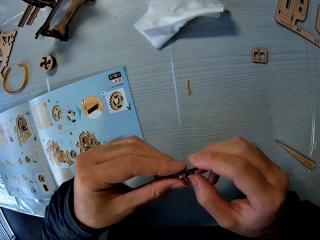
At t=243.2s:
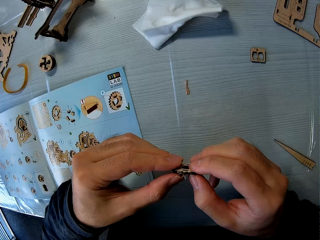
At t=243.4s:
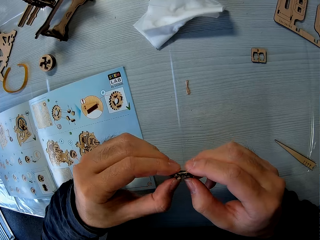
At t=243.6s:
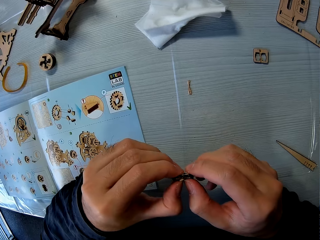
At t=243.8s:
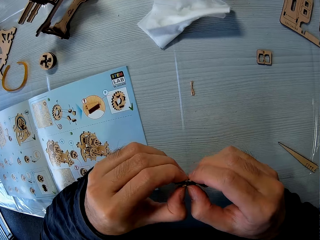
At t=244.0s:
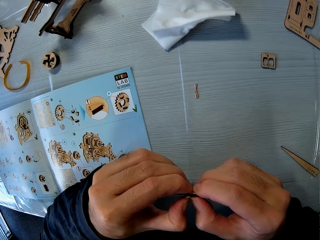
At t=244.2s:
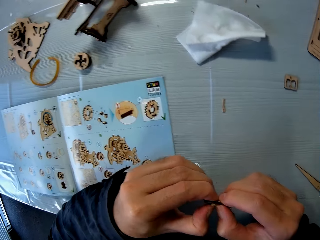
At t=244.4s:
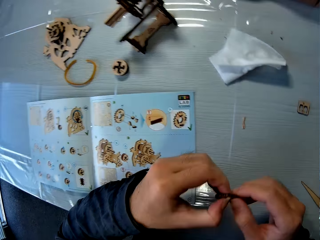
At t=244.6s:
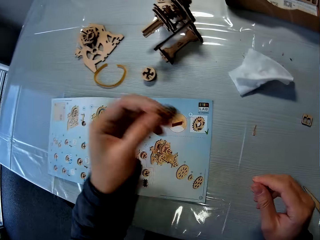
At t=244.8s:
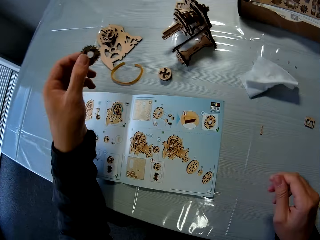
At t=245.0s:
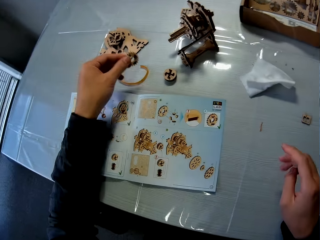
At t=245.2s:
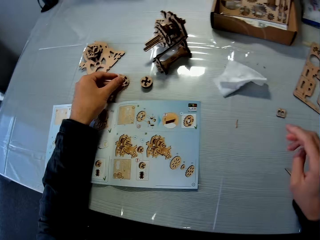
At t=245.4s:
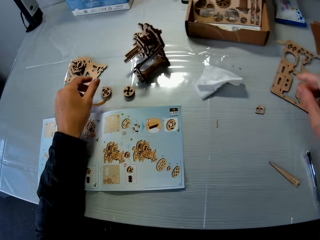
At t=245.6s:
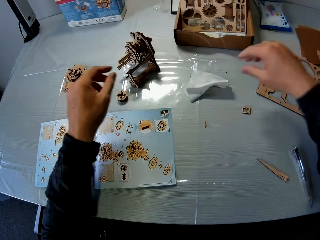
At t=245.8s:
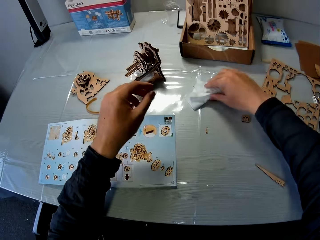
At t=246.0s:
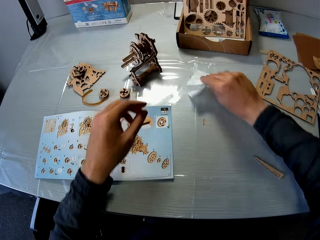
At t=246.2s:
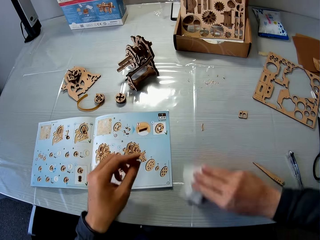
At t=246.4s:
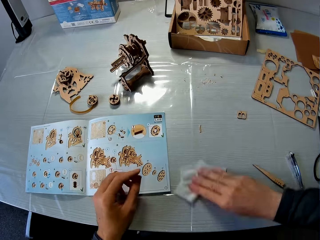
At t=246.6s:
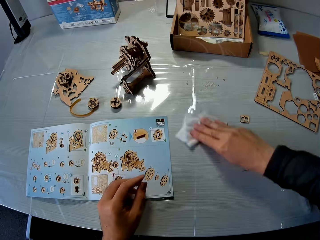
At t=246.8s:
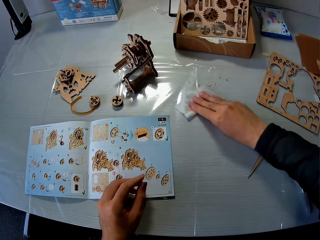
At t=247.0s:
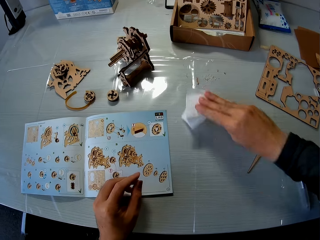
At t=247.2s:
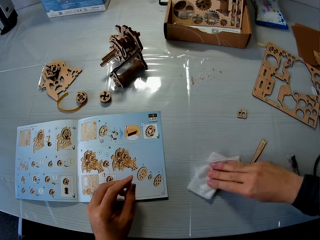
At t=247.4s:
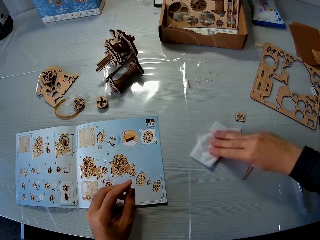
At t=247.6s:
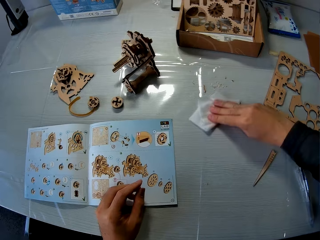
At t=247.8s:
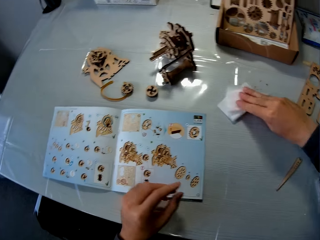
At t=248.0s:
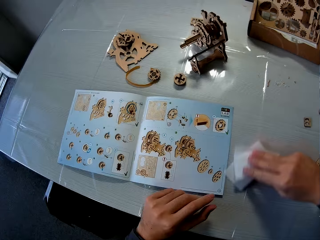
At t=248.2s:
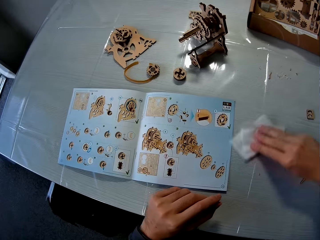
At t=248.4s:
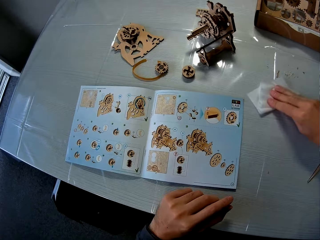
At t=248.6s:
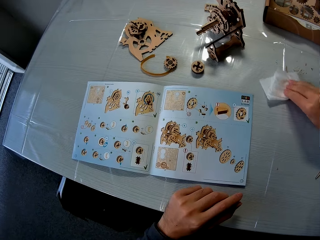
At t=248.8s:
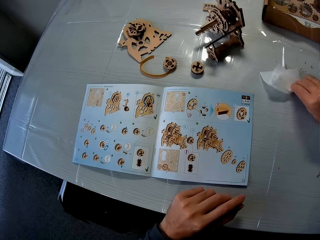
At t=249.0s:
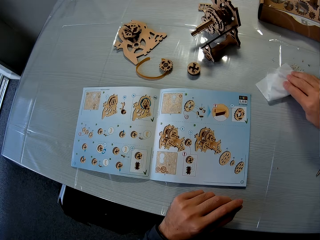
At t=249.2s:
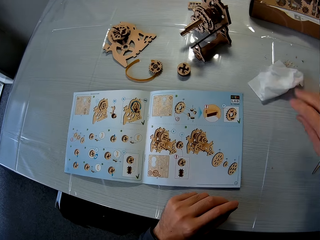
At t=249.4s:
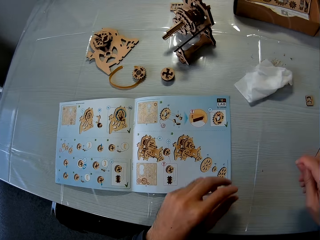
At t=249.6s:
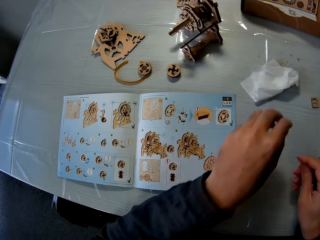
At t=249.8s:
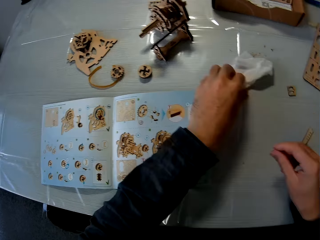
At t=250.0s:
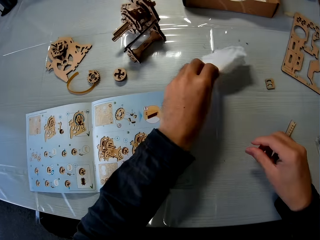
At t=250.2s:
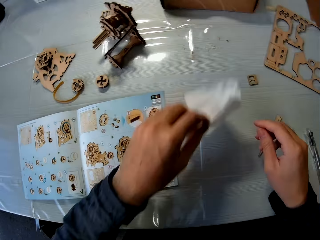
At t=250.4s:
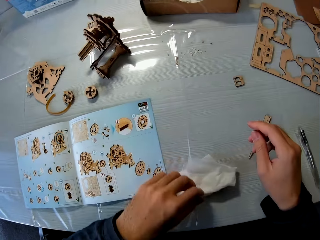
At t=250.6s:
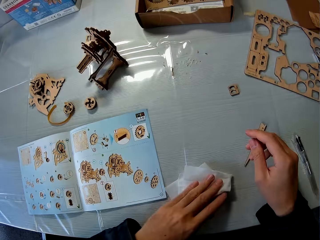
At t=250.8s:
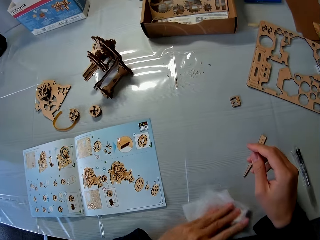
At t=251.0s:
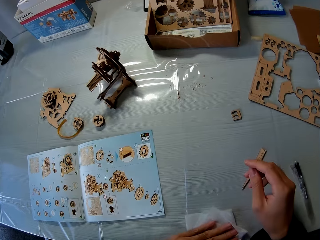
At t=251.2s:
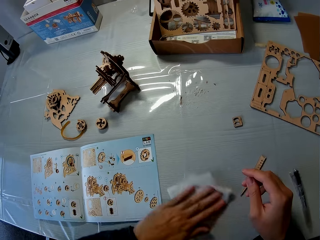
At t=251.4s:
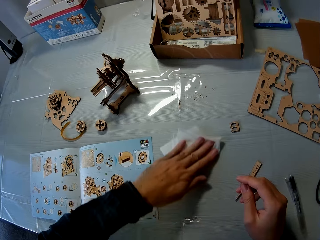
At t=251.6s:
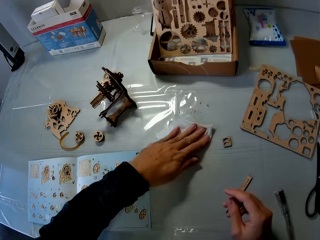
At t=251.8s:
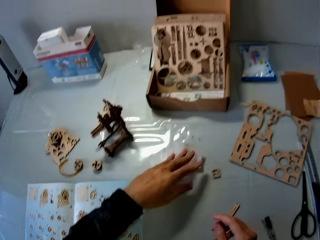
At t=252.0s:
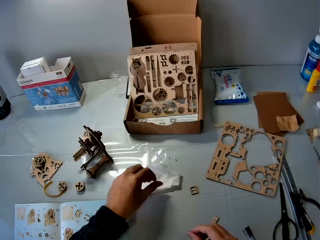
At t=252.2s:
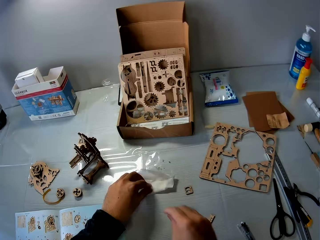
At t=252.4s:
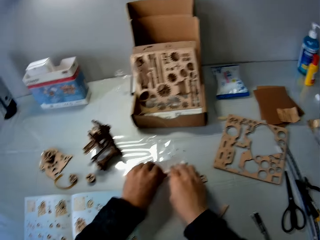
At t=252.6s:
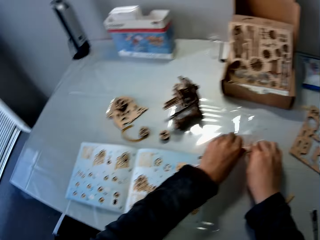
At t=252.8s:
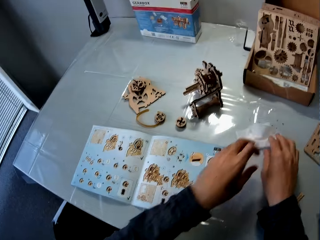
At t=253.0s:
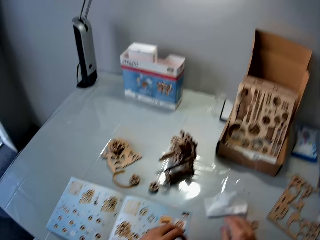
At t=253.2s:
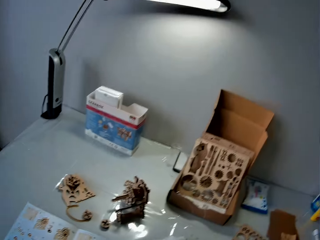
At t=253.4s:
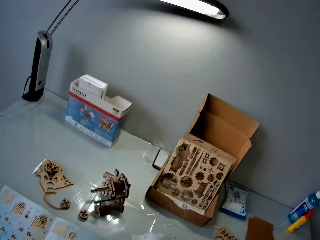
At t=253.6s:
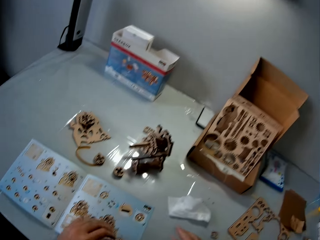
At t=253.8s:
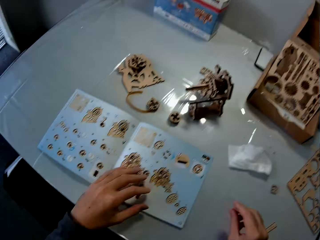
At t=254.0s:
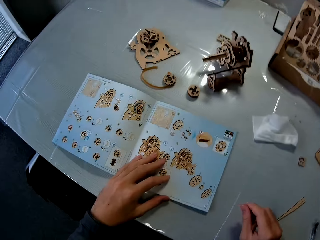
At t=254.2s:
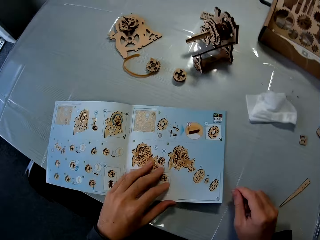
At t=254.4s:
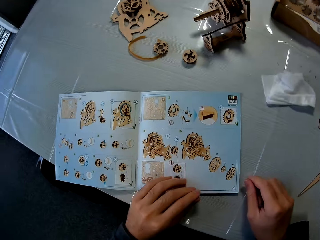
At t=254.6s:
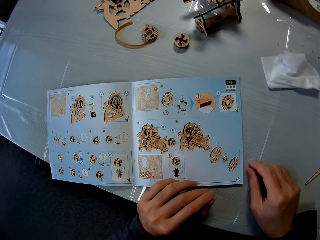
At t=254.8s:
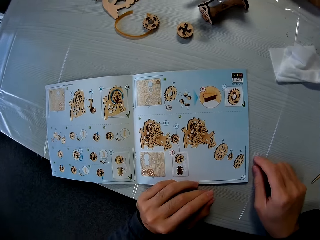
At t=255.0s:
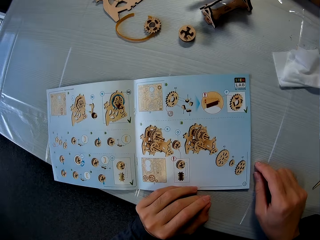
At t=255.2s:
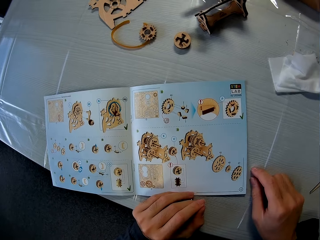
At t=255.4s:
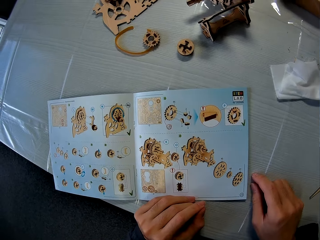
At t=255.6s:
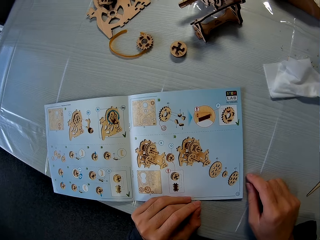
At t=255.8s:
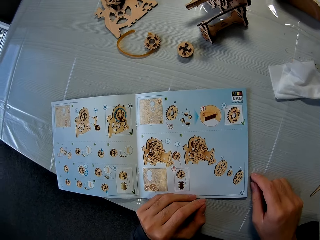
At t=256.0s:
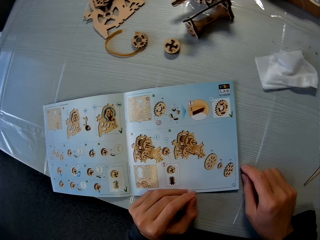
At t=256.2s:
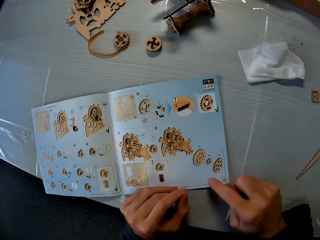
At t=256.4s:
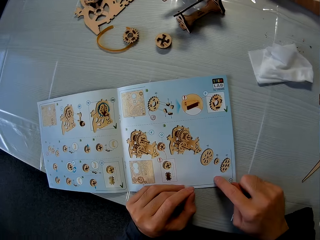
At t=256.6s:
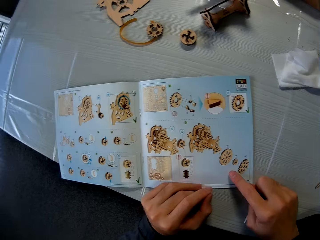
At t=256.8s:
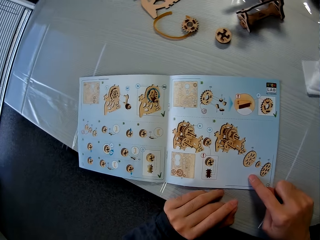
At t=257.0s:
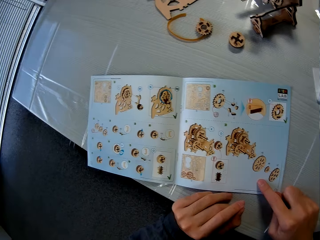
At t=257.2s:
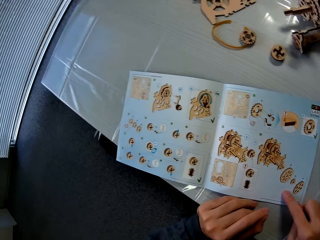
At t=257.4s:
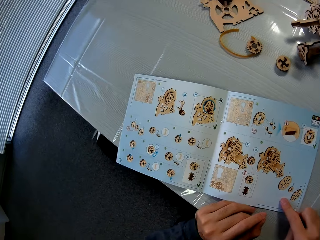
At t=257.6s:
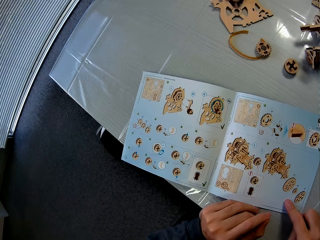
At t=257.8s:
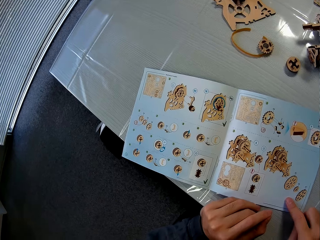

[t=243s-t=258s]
The camera wearer drops the piece of mechanical model on the table with his left hand. He picks a tissue paper from the table with his right hand. He cleans the table with the tissue paper in his right hand. He picks the tissue paper from the table with his right hand. He cleans the table with the tissue paper in his left hand. He removes his hands from the tissue paper. He adjusts the mechanical model chart on the table with his left hand. He stares at a book. He places his right index finger on the mechanical model chart.

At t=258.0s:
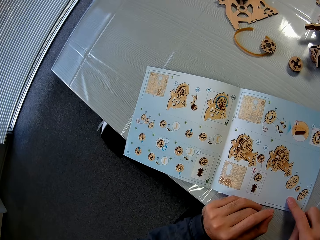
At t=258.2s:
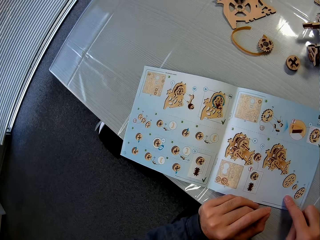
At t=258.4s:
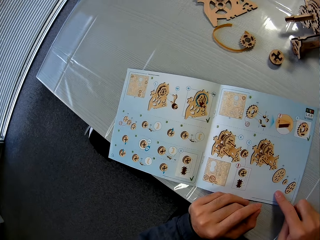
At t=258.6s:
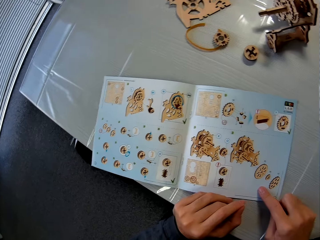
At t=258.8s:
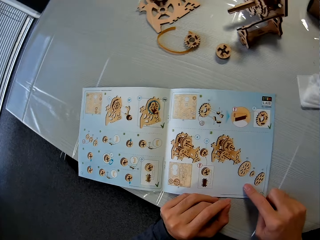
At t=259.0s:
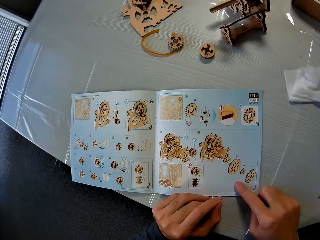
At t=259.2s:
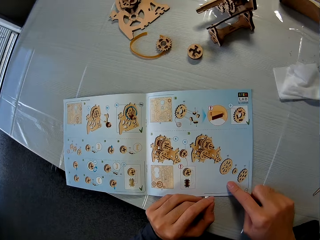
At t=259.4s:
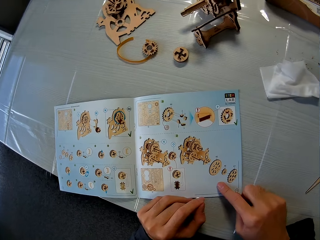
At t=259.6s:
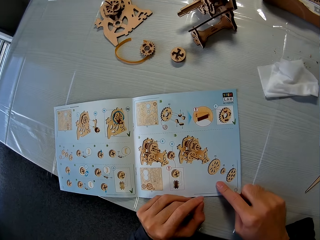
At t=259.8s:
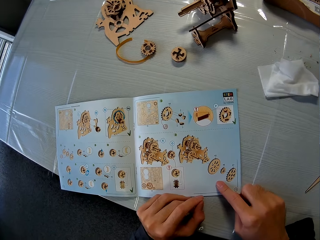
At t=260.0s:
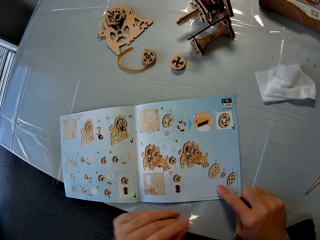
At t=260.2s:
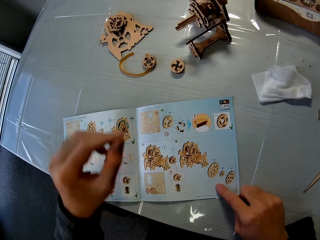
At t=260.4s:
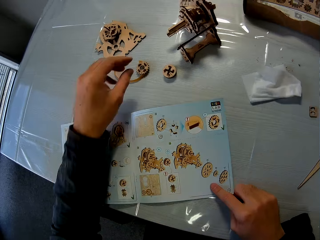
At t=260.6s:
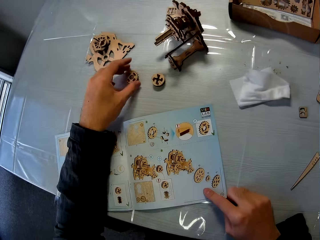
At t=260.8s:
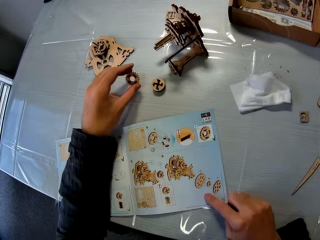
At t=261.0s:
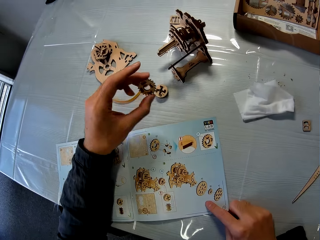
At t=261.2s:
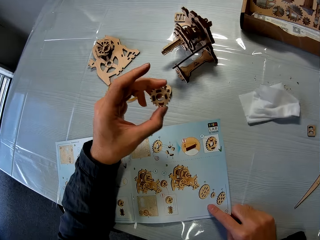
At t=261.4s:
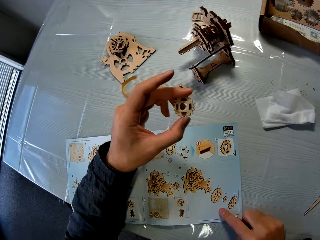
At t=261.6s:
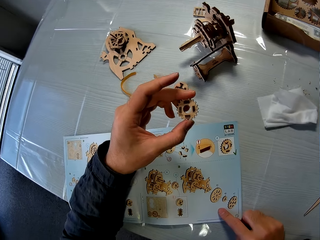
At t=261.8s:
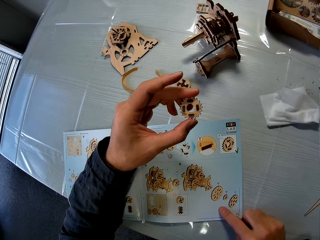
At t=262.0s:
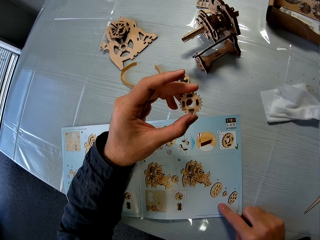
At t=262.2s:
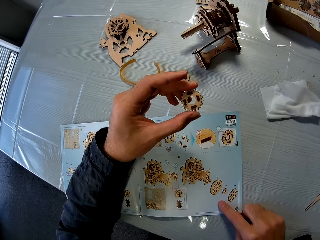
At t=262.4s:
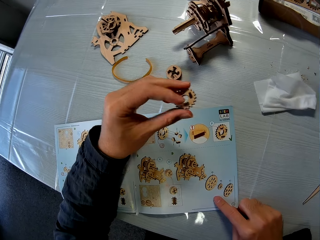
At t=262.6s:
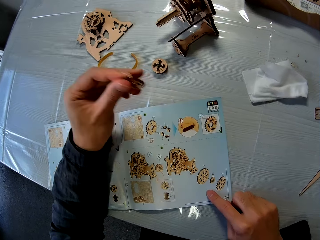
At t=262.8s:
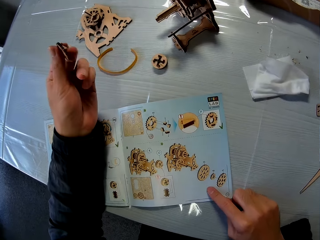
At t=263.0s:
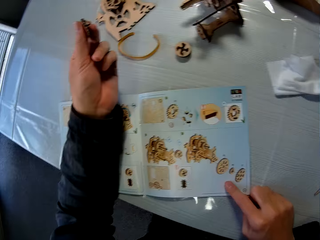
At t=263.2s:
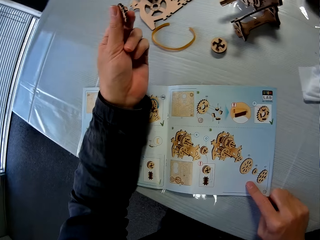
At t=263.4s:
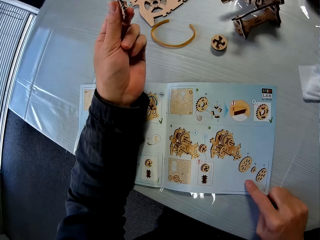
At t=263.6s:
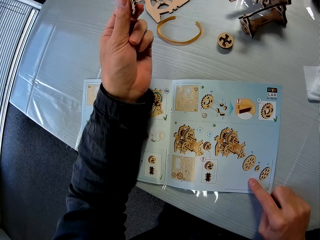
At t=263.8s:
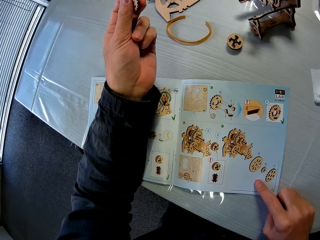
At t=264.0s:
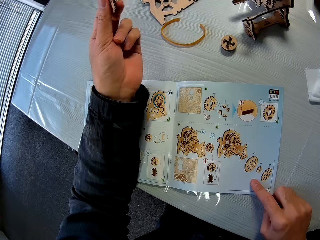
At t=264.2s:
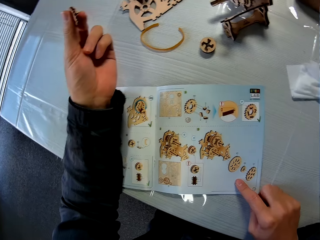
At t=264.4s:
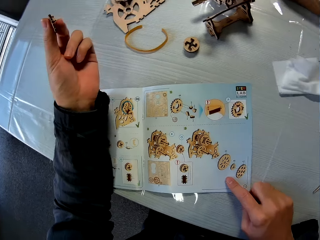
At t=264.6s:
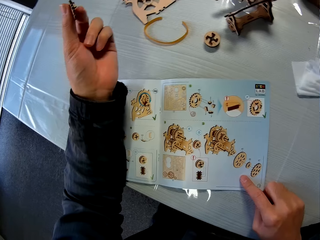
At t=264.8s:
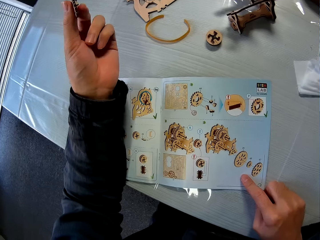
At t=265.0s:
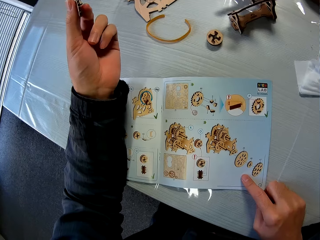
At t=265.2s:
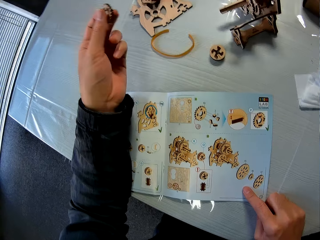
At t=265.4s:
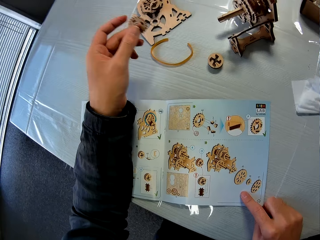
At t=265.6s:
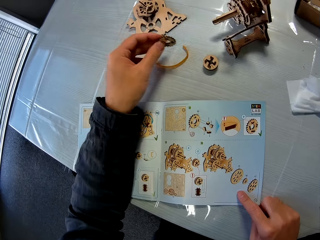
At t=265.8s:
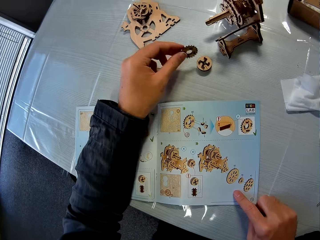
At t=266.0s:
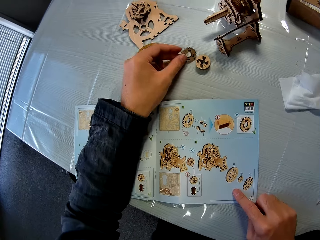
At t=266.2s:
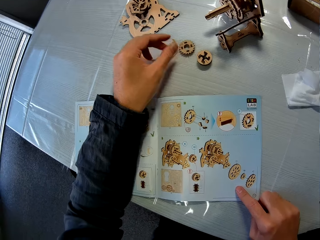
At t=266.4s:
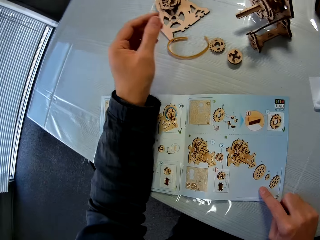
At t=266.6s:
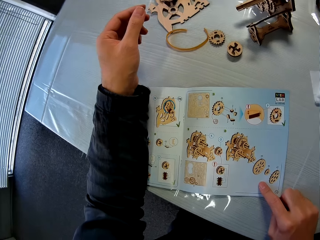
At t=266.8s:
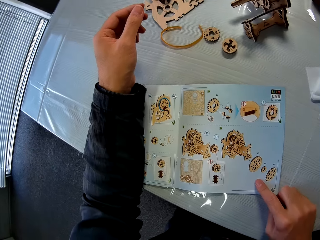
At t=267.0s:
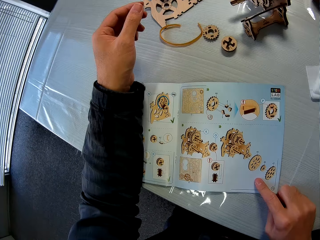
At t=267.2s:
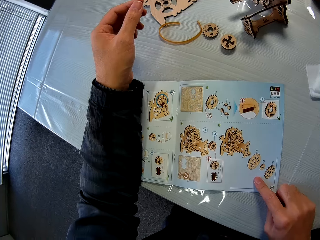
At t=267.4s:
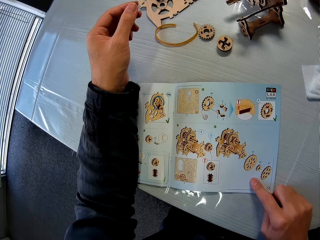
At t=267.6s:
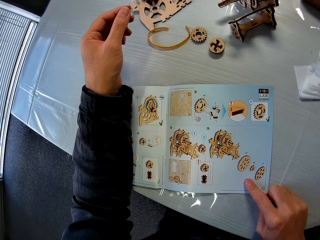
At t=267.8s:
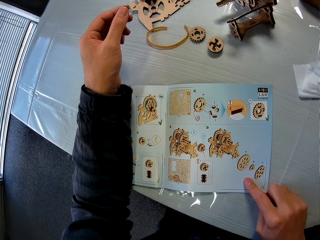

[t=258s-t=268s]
The camera wearer picks a piece of mechanical model from the table with his left hand. He stares at the woodcraft. He drops the piece of mechanical model in his left hand on the table.
